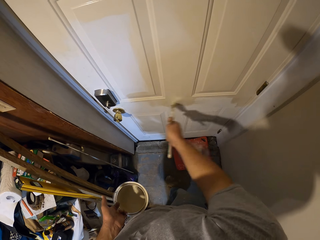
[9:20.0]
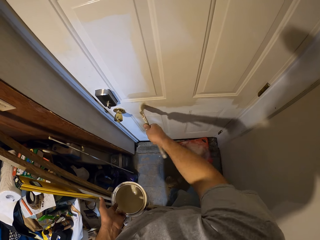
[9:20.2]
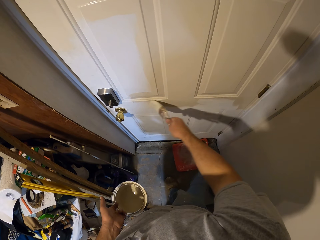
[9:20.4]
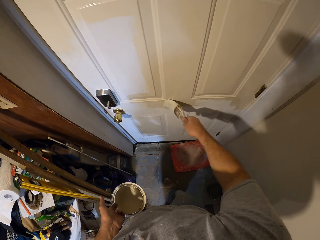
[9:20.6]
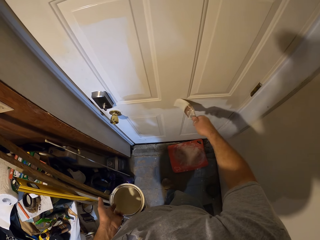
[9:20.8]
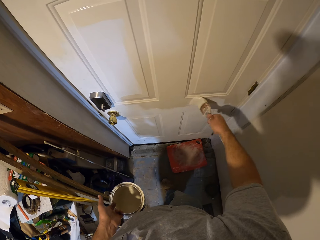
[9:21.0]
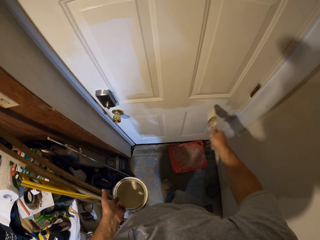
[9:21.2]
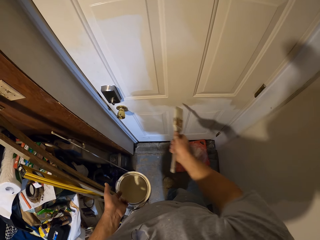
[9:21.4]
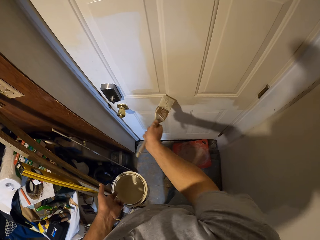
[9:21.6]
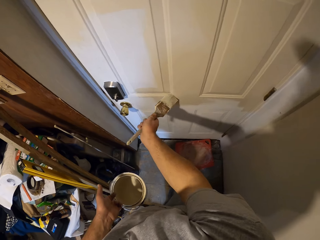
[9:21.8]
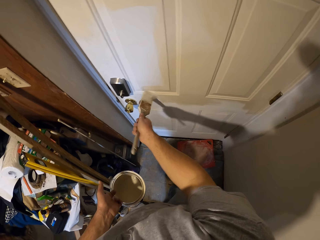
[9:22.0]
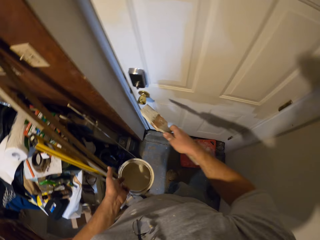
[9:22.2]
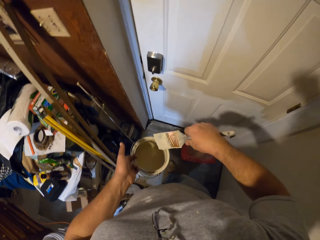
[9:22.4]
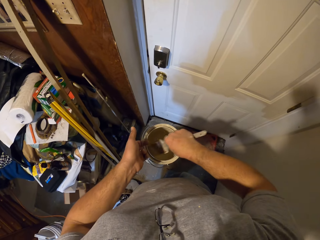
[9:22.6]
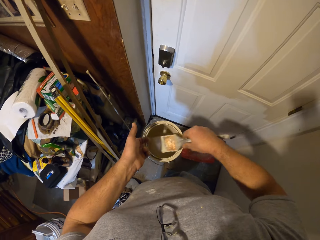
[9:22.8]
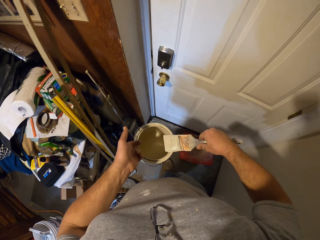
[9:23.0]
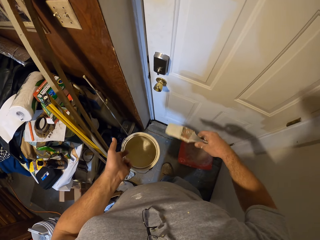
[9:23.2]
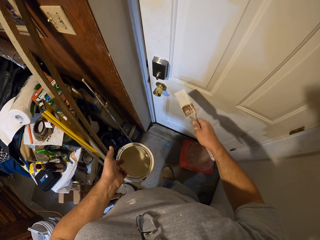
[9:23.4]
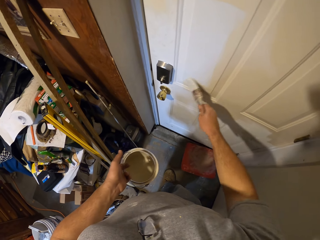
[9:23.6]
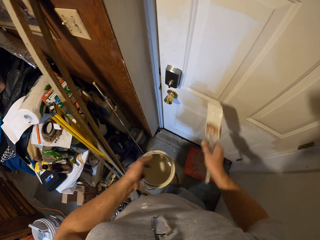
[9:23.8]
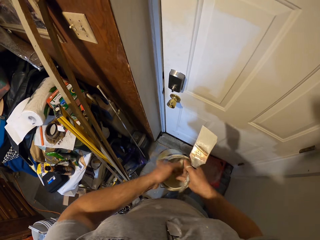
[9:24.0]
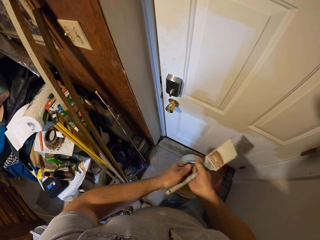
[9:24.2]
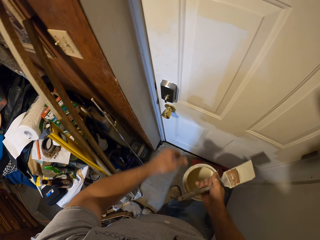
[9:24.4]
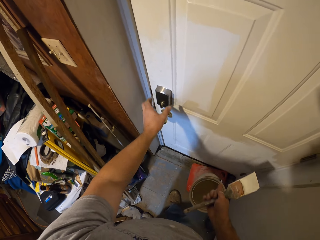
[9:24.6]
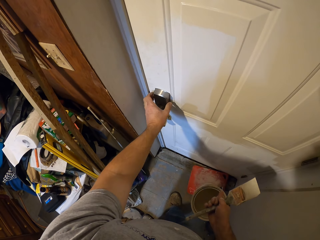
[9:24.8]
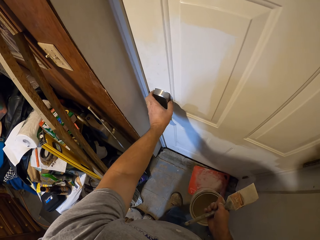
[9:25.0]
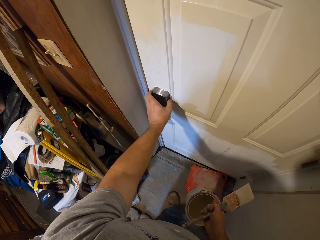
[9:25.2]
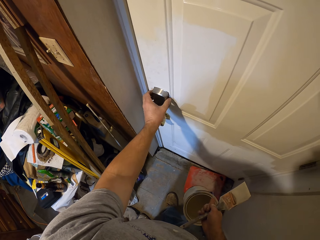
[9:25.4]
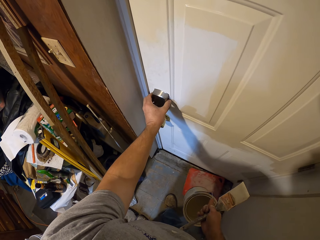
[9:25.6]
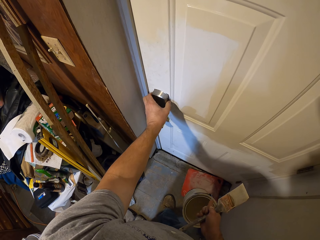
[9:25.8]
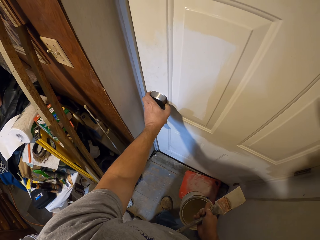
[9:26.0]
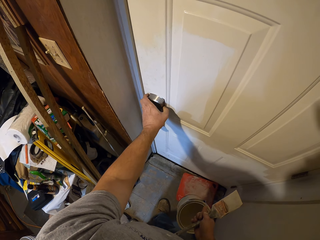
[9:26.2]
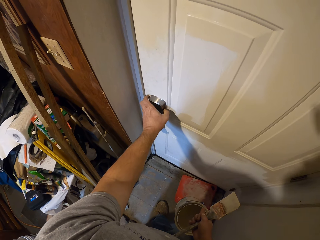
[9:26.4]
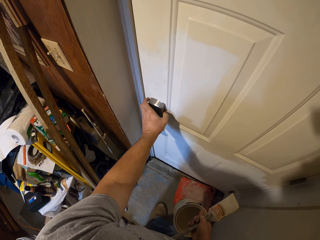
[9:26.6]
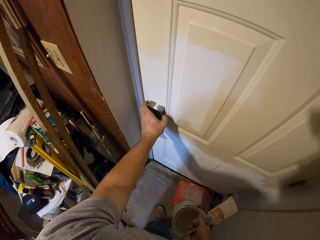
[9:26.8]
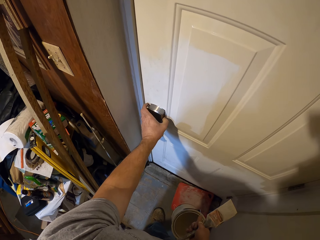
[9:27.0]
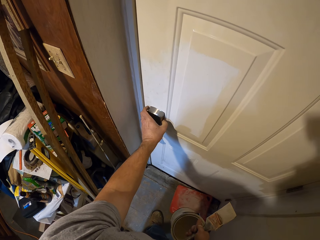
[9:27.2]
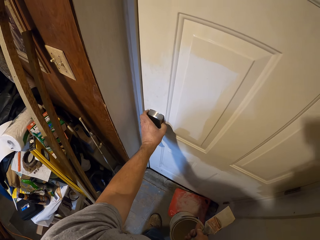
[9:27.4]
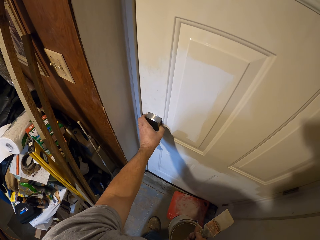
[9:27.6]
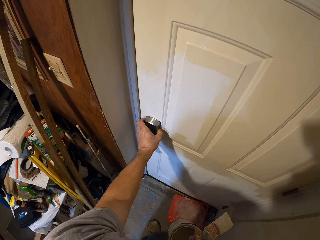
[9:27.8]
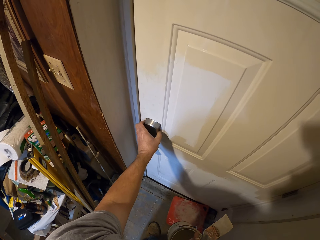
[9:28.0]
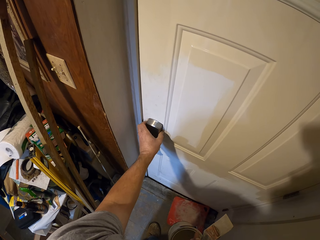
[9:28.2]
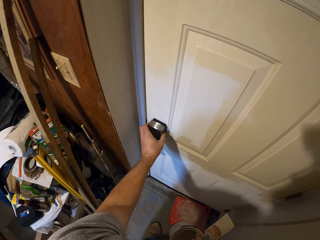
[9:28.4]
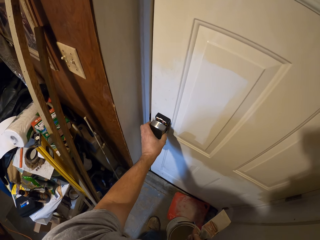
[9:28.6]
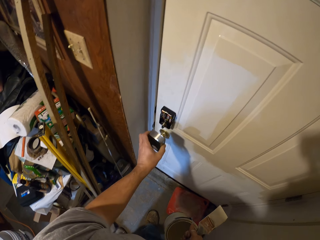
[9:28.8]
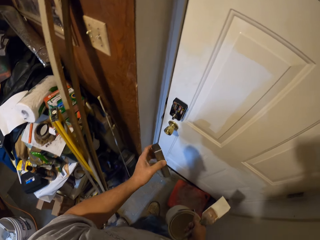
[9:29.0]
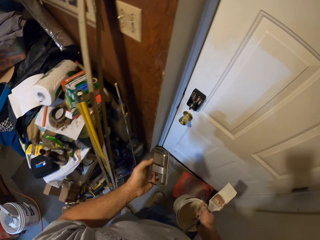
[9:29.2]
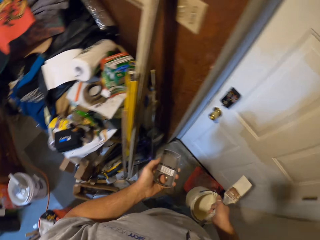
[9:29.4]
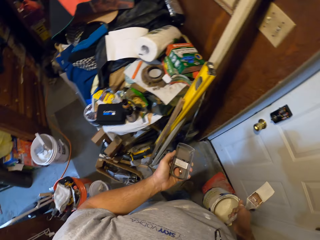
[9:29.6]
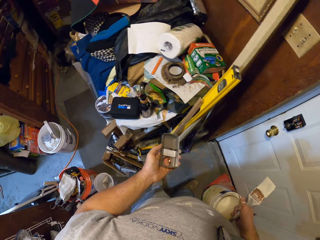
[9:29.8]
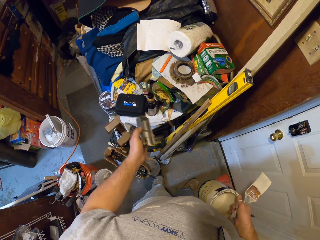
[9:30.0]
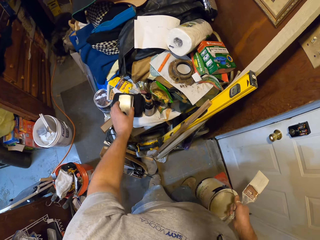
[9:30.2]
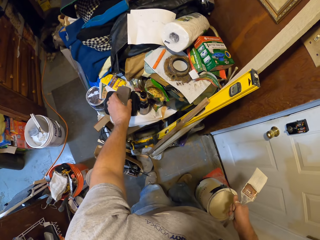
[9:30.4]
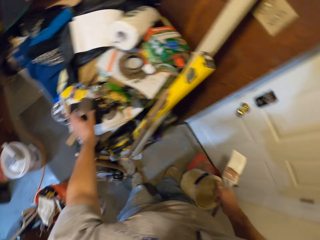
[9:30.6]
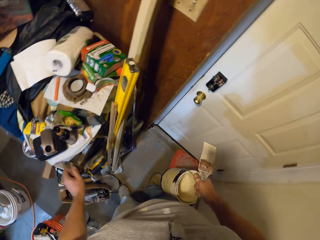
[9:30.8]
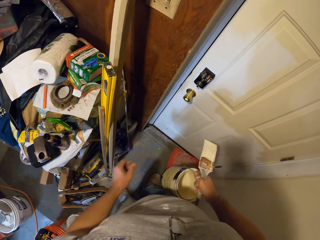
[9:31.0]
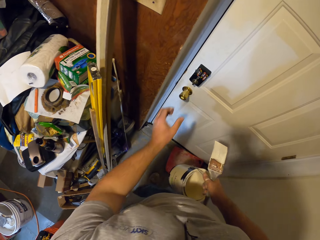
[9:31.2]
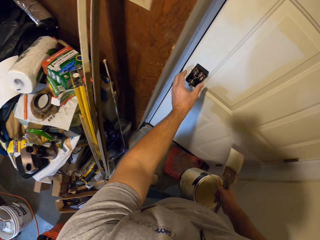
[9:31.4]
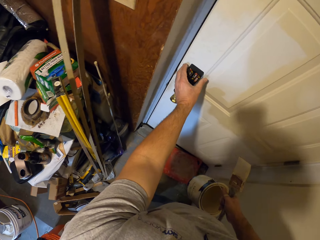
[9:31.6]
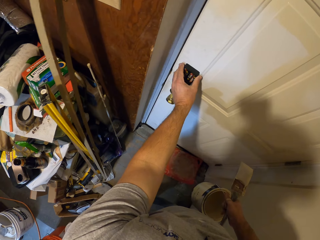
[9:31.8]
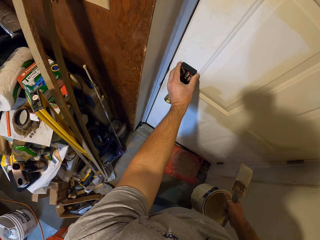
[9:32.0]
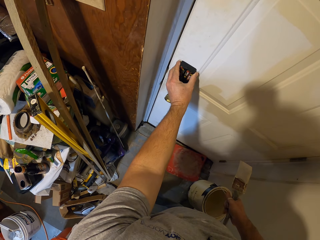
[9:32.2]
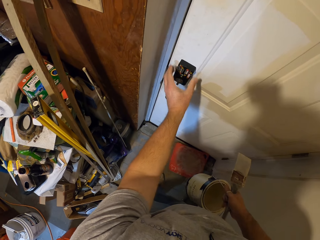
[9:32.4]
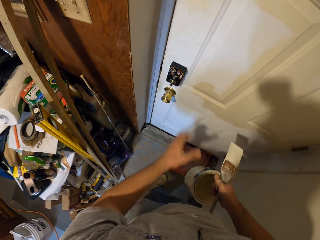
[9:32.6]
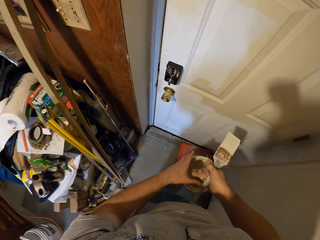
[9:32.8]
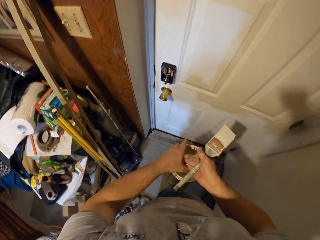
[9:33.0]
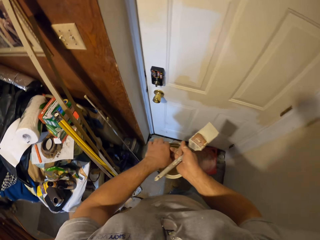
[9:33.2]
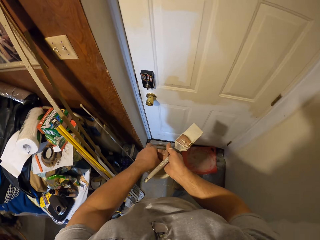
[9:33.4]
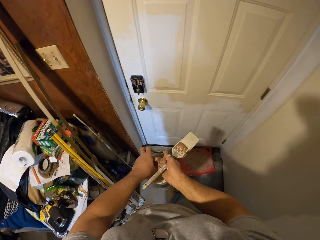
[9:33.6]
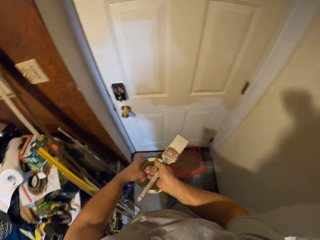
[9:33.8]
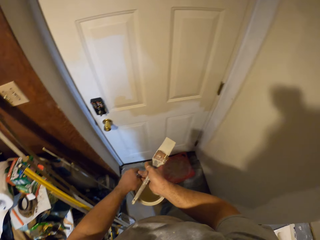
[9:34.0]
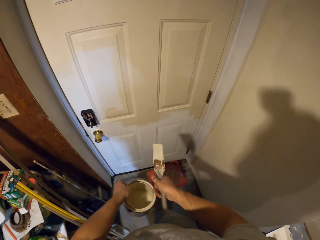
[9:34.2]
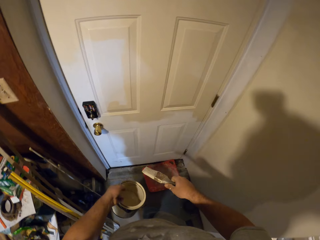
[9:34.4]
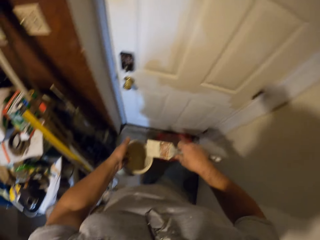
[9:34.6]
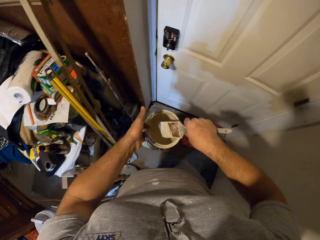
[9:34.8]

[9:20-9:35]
The camera wearer dips the paint brush in the paint container. He paints the door with the paint brush. He moves the paint container to his right hand. He holds the container. He removes a door lock cover with his right hand. He stares at the door lock cover. He places the door lock cover on the table. He touches the door lock with his right hand. He inspects the door lock. He holds the container.

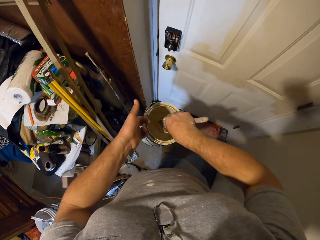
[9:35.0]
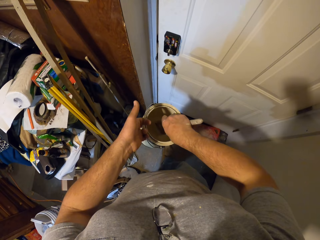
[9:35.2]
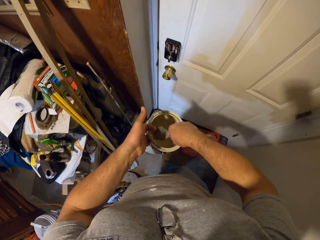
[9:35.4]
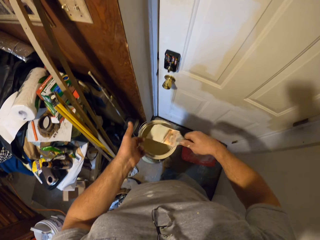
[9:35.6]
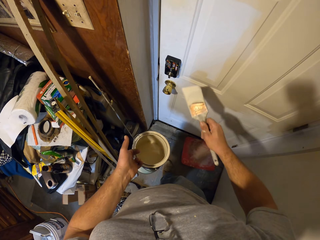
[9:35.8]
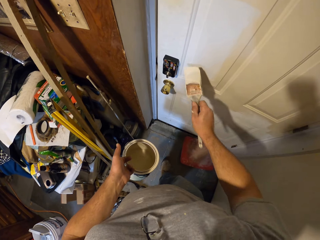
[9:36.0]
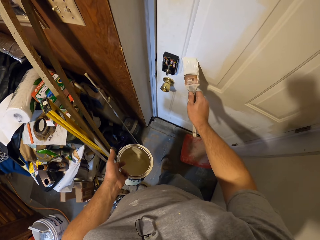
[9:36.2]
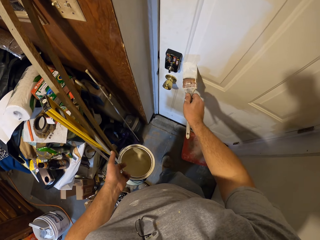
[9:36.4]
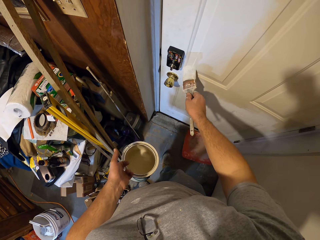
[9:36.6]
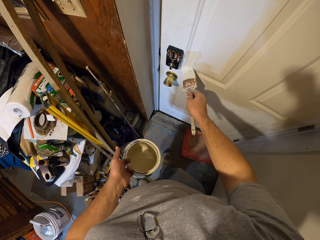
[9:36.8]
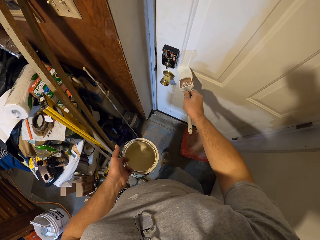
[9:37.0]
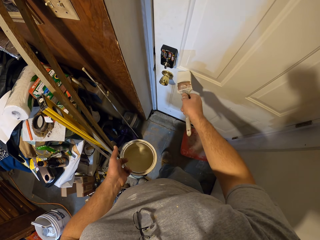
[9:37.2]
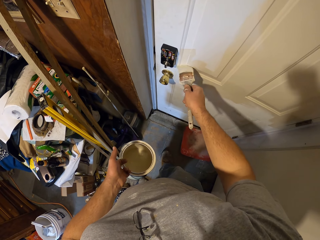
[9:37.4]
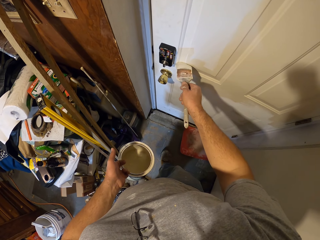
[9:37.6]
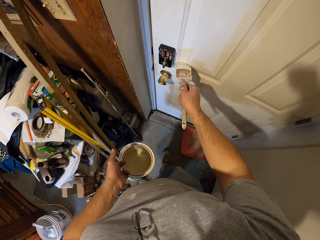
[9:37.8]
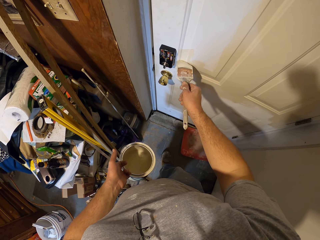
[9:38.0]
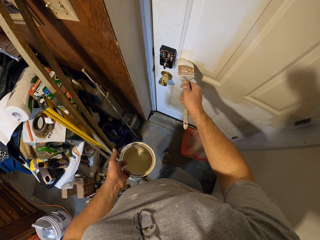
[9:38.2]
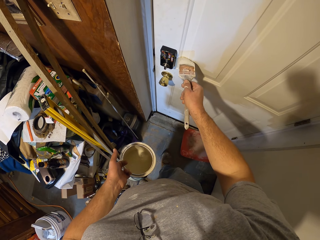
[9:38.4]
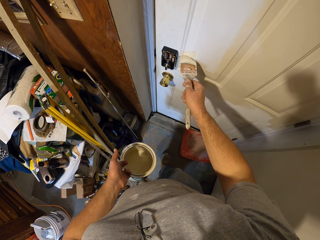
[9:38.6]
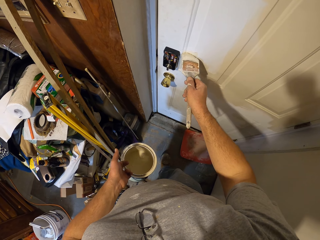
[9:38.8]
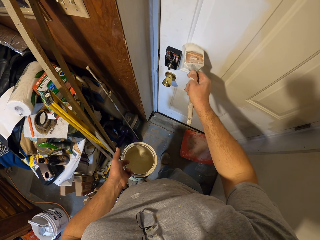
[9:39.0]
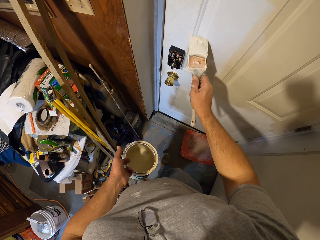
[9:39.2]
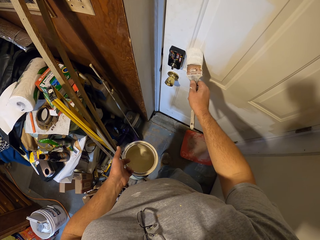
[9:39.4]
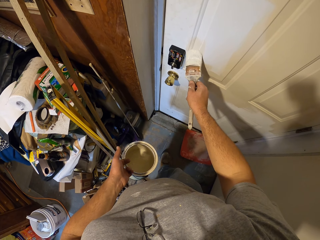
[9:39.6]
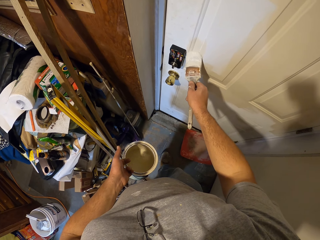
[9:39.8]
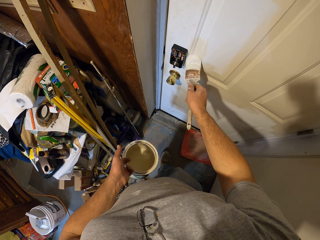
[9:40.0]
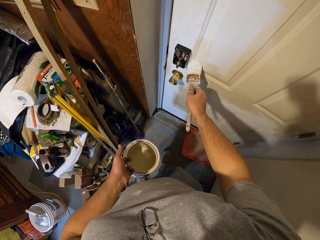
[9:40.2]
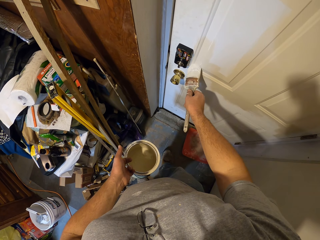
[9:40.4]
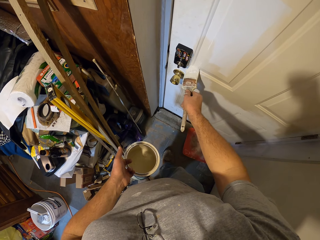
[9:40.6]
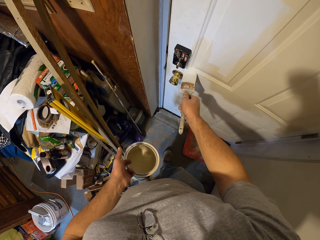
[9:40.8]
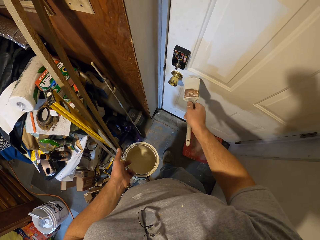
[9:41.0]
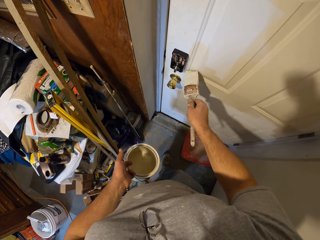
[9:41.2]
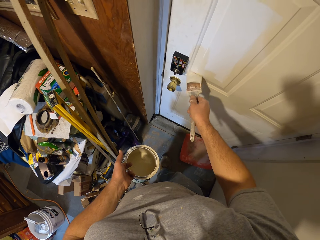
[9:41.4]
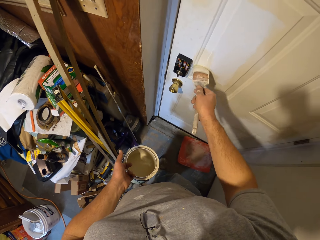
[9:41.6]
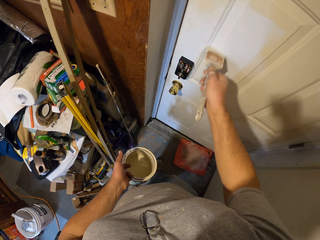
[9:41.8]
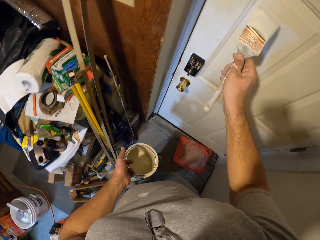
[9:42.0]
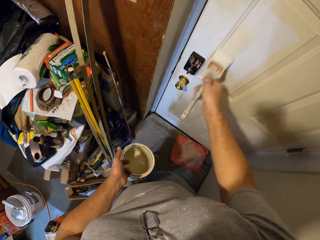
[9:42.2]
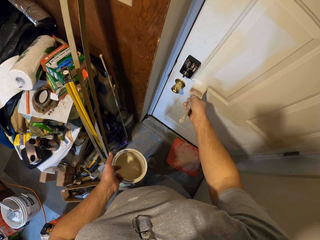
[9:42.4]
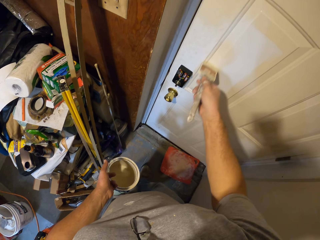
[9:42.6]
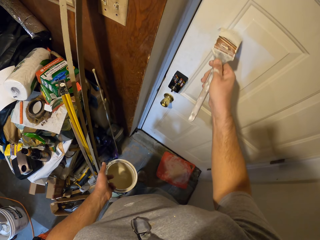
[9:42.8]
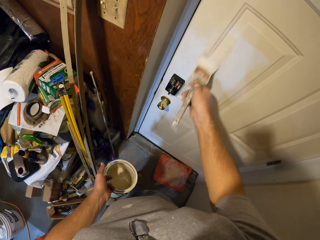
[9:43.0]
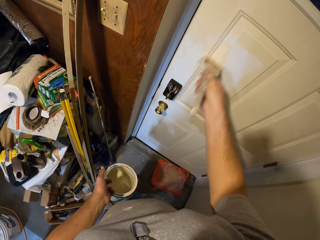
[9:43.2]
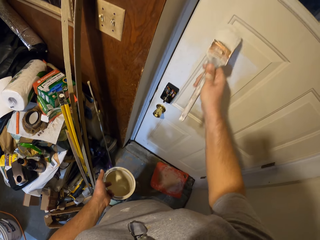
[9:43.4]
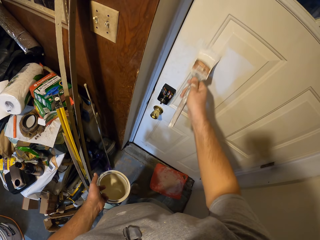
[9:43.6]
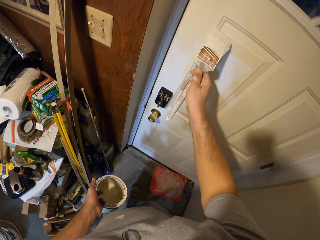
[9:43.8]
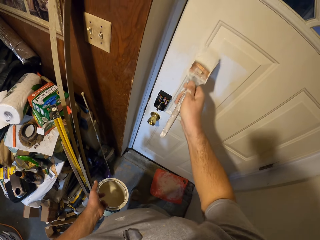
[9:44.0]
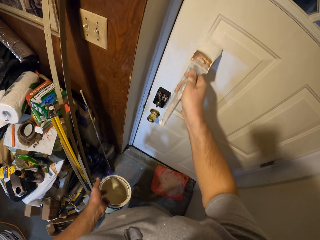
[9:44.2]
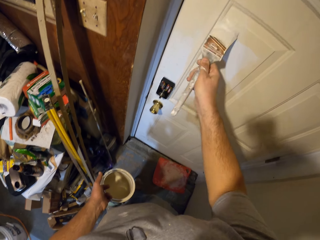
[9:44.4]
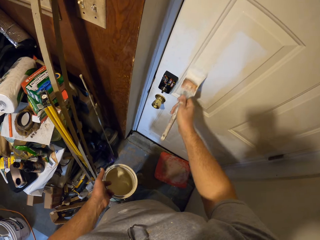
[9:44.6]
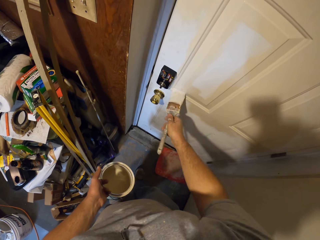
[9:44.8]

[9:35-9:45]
The camera wearer dips the paint brush in the paint container. They paint the door with the paint brush.
